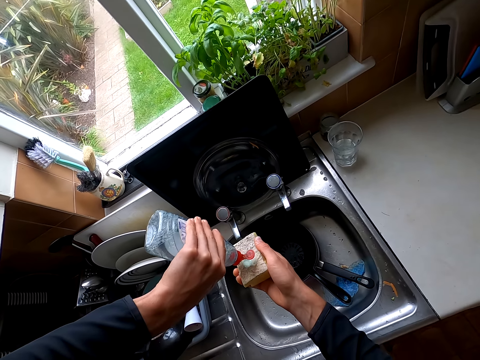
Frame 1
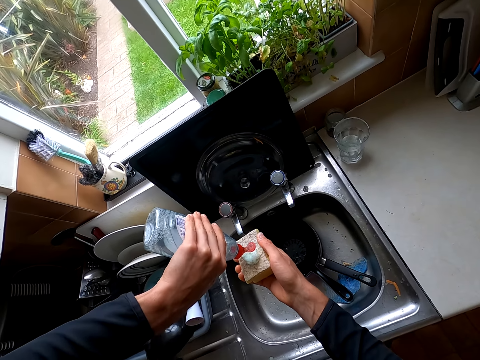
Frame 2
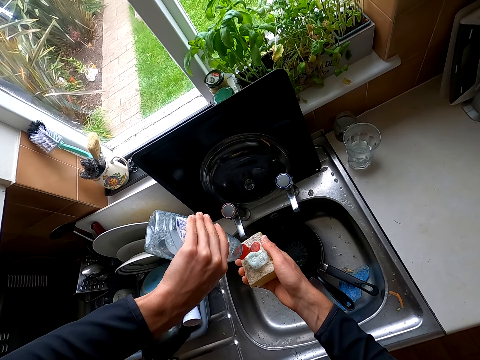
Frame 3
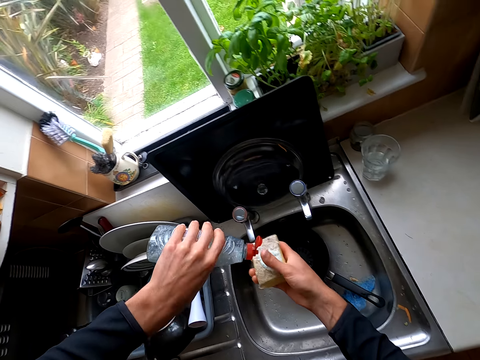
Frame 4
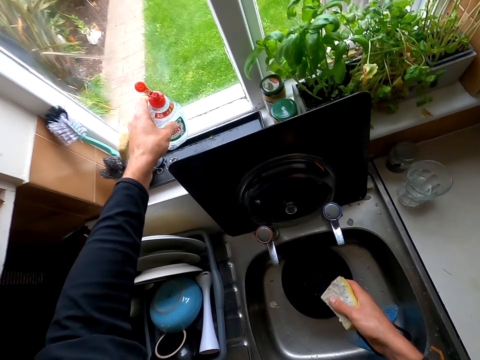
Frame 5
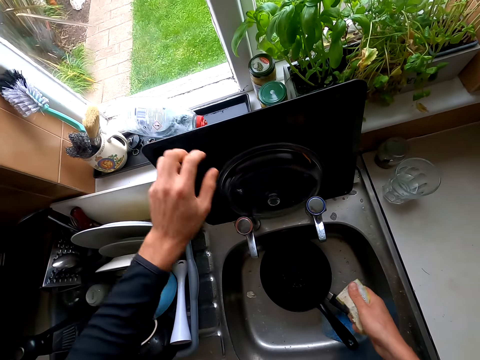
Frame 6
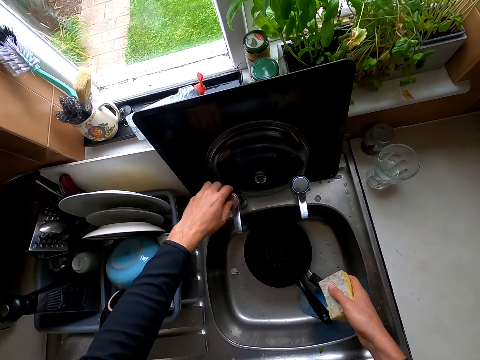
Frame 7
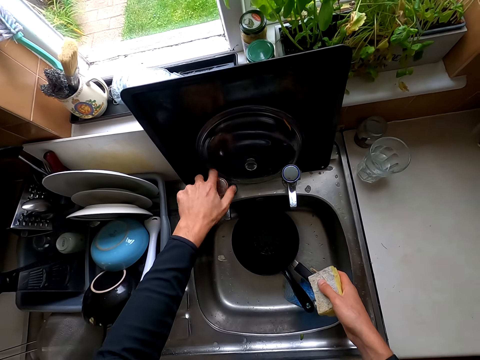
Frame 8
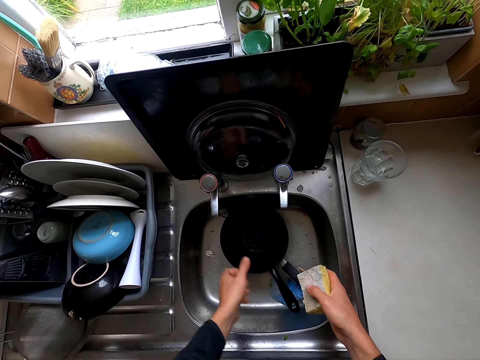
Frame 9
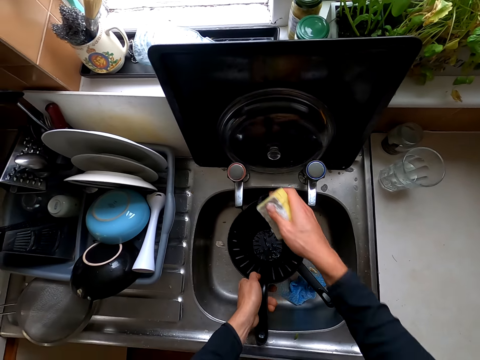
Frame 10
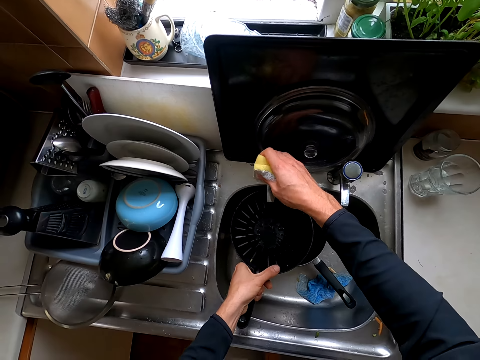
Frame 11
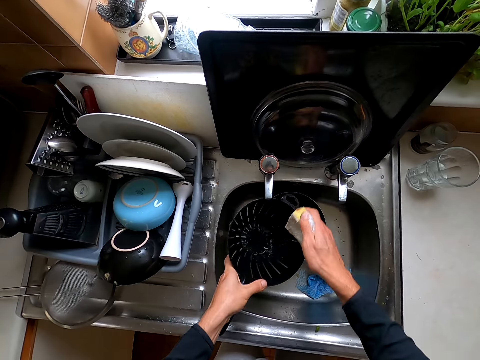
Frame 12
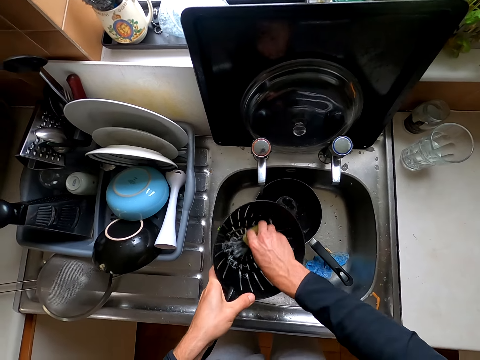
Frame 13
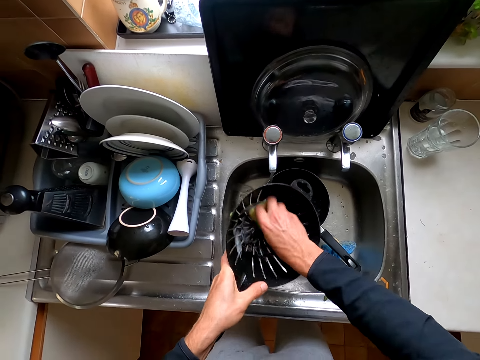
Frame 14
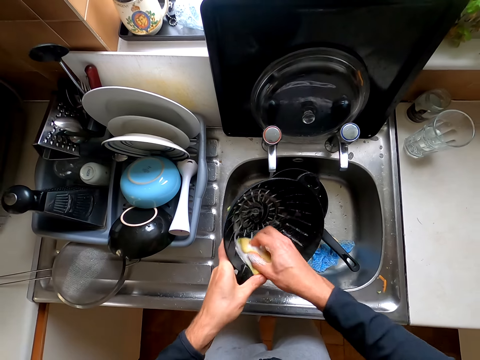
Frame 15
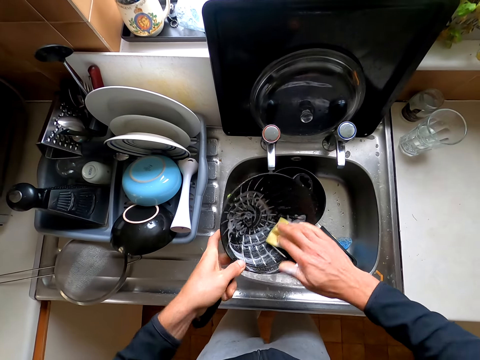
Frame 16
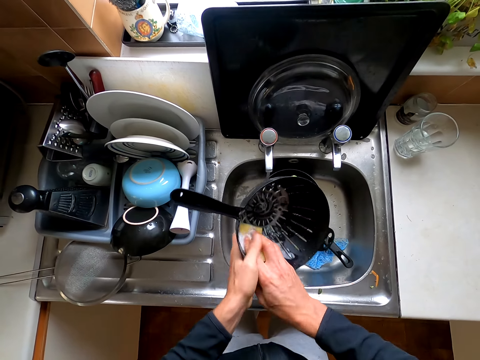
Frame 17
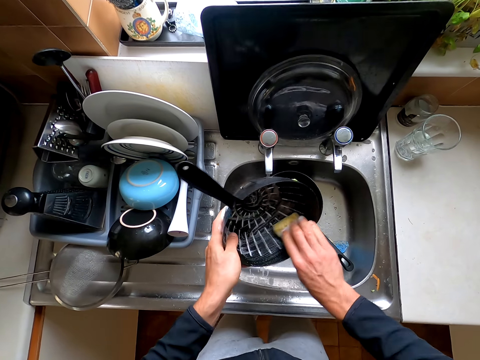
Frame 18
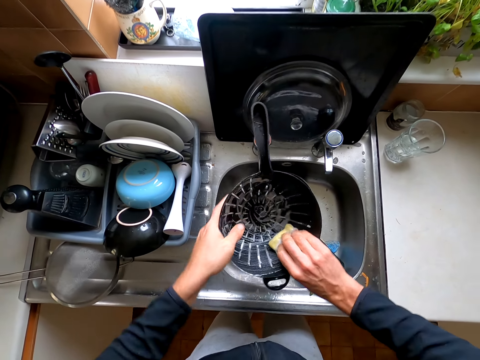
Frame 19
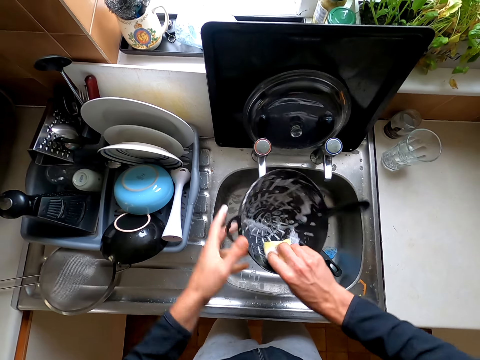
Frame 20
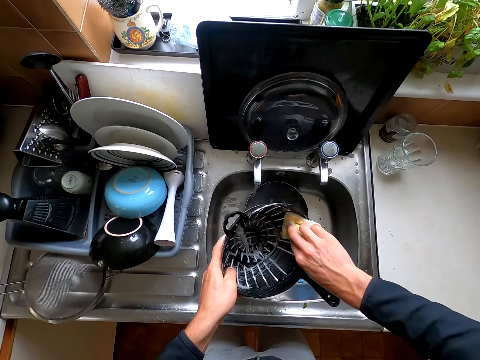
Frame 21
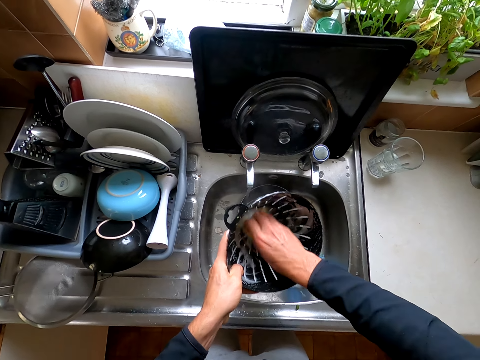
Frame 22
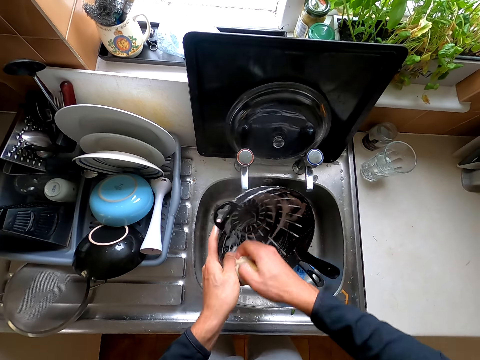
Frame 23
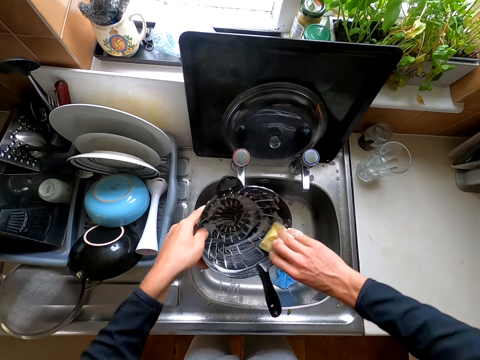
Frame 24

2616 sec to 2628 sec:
The camera wearer puts the soap down. They turn the tap on. They wash the sieve in the sink.

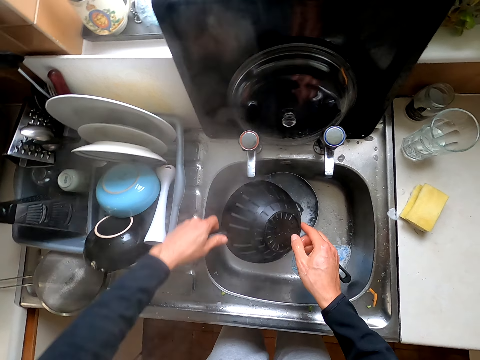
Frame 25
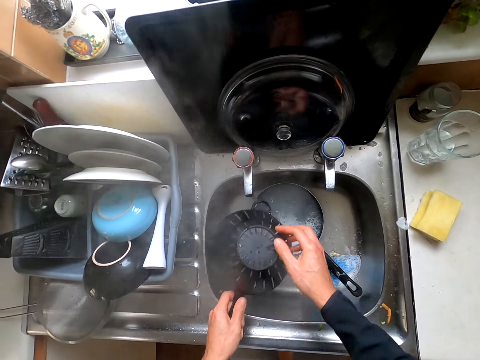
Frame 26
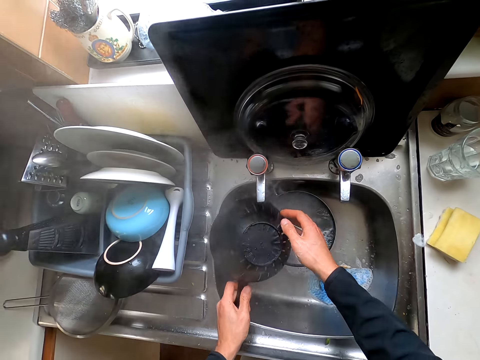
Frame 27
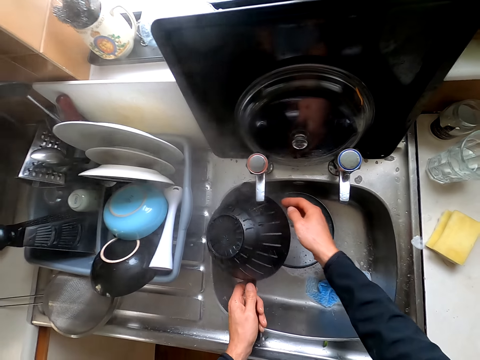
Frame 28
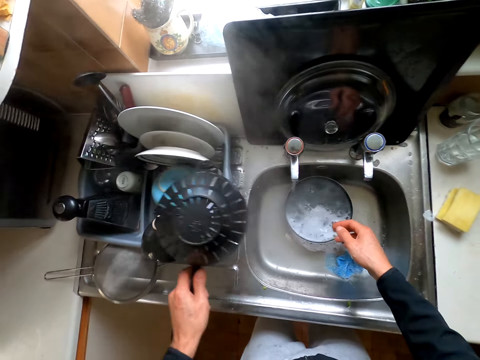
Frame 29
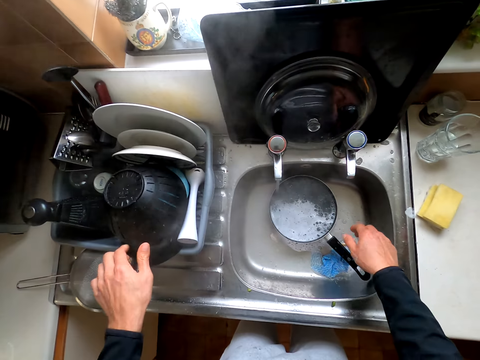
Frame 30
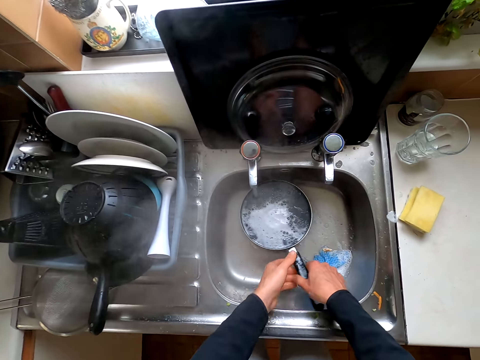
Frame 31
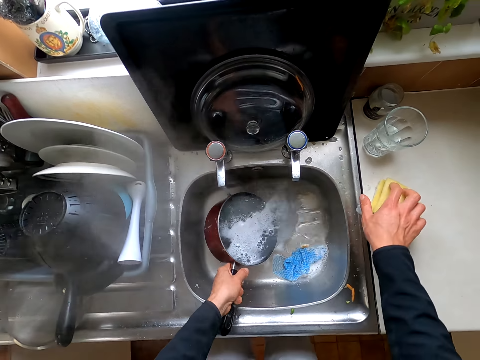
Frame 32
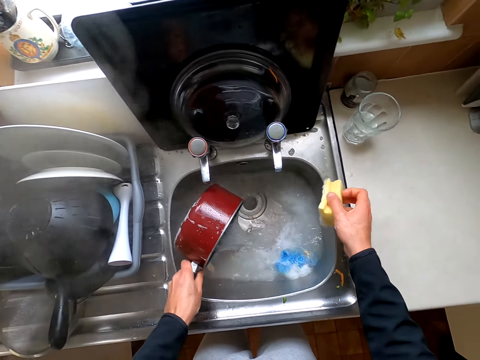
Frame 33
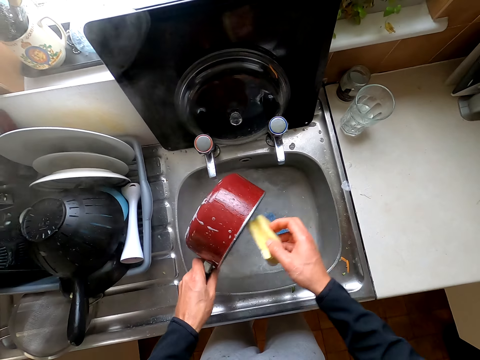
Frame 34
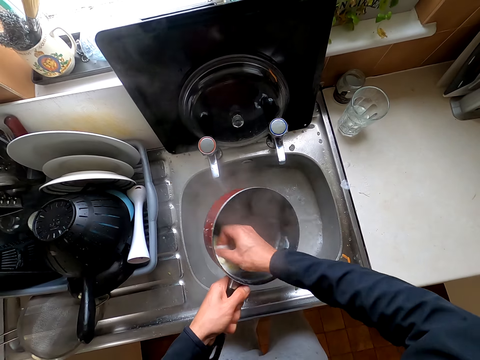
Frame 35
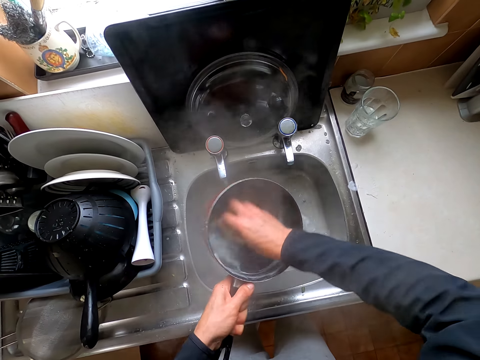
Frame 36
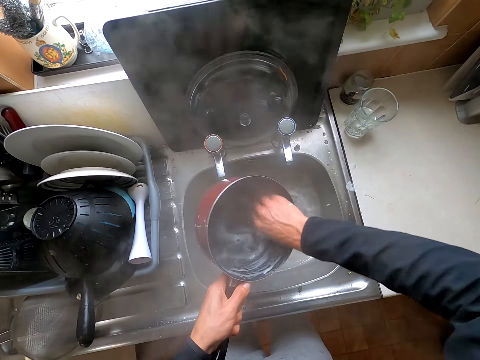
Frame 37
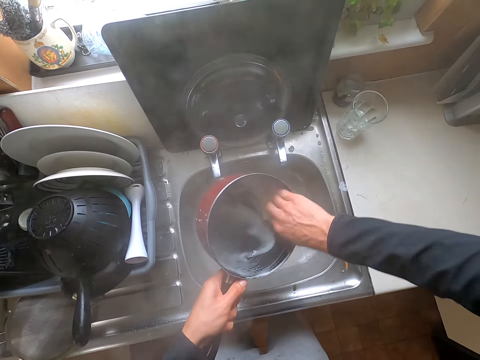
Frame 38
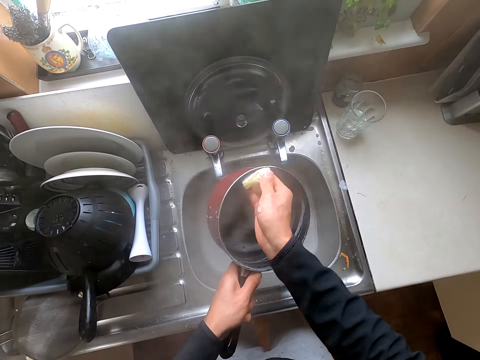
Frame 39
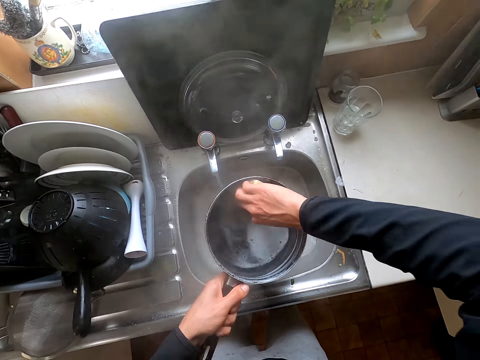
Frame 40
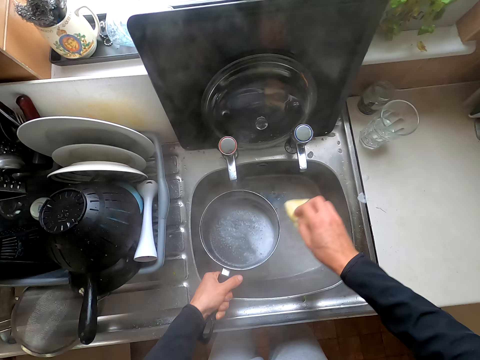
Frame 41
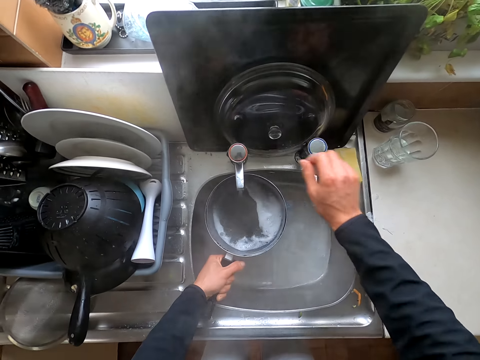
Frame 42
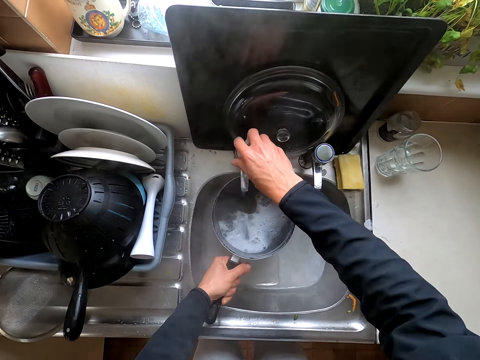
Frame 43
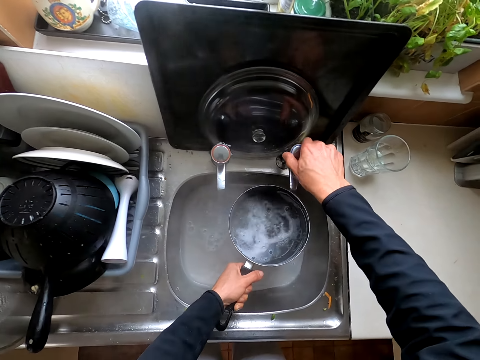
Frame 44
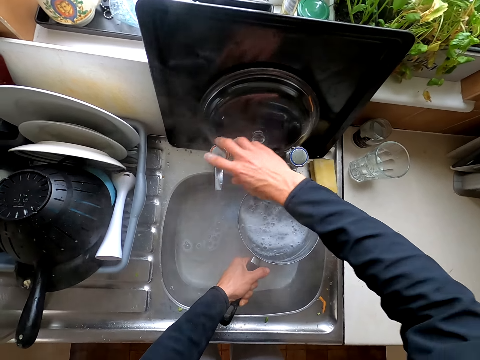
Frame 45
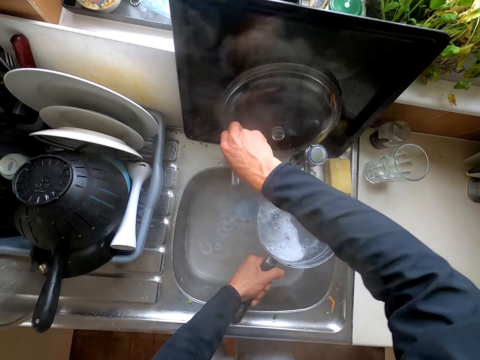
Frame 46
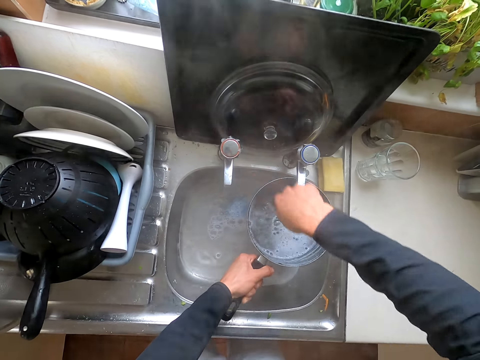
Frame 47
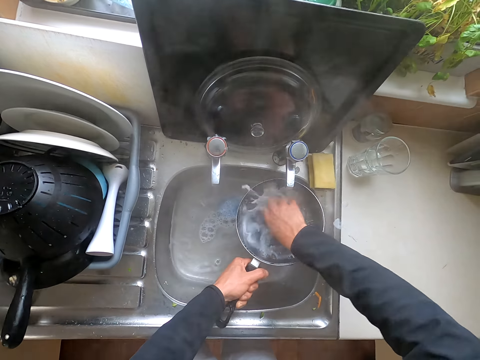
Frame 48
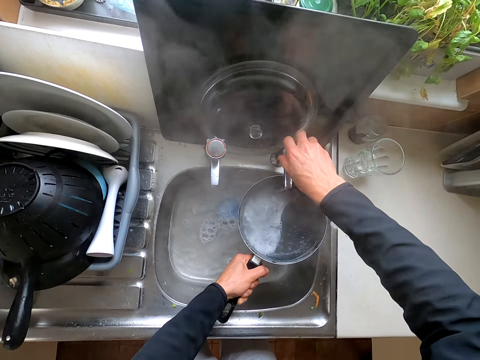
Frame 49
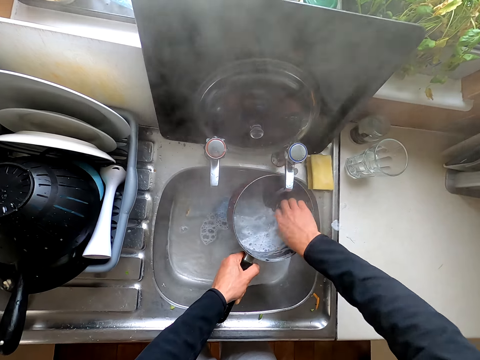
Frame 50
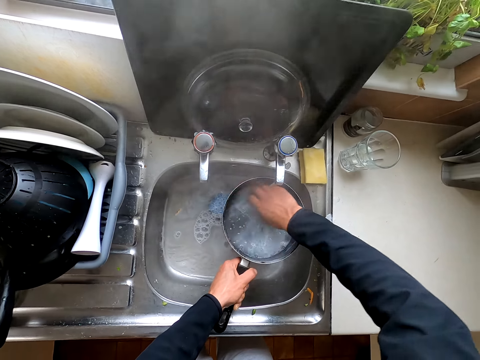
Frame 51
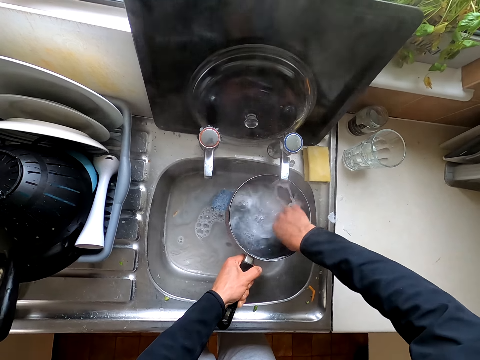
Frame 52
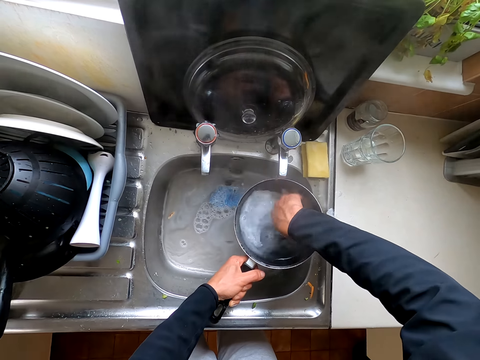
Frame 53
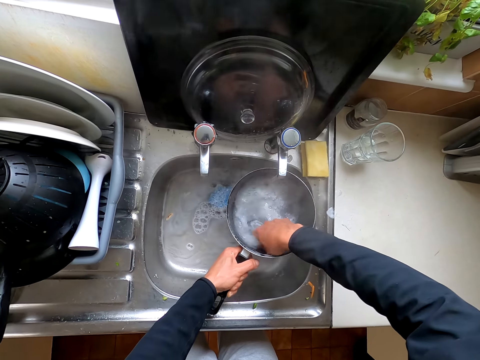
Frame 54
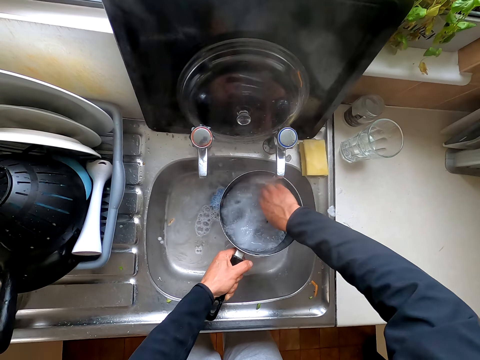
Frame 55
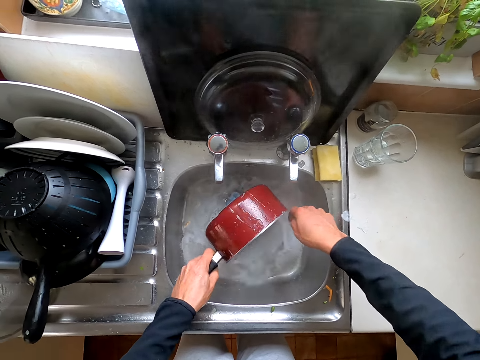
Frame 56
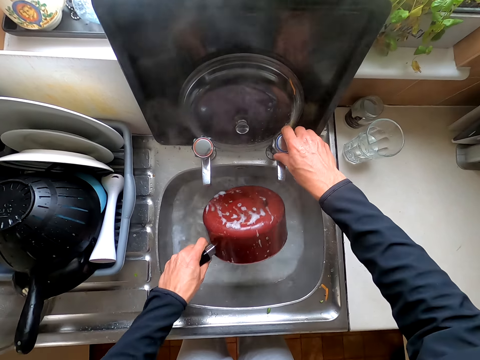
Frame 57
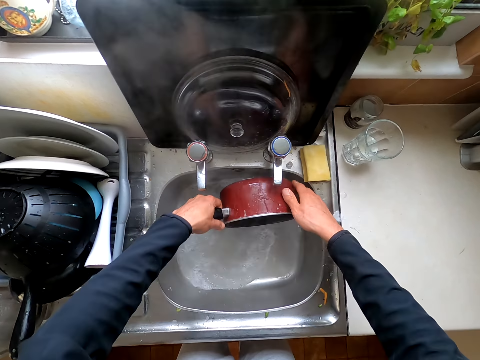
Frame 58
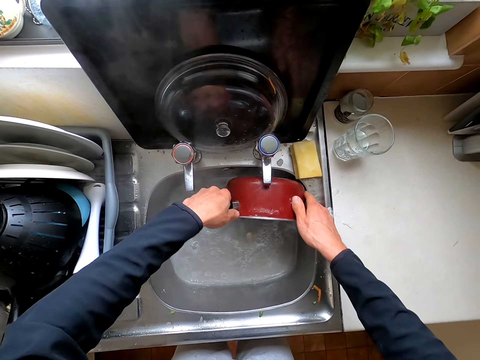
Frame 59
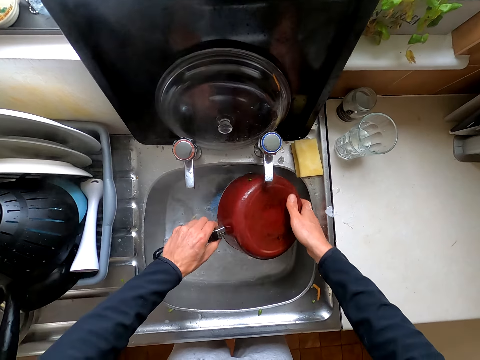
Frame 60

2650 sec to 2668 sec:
The camera wearer puts the sieve on the utensils stand. They wash the pan or cooking pot in the sink.
